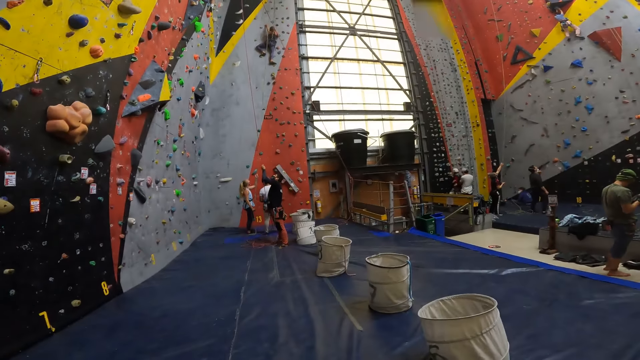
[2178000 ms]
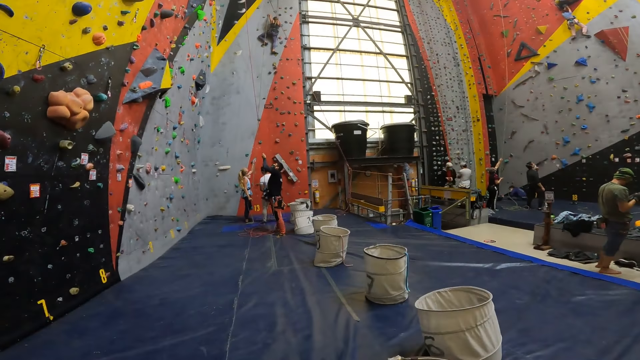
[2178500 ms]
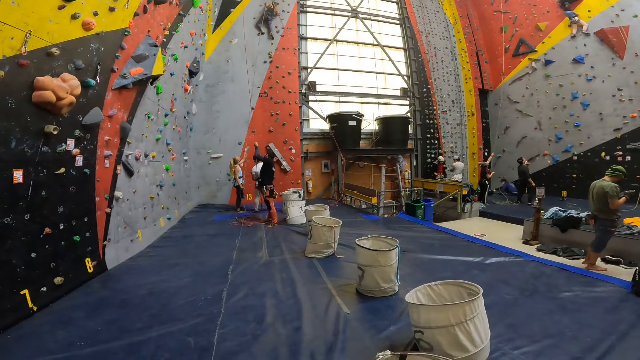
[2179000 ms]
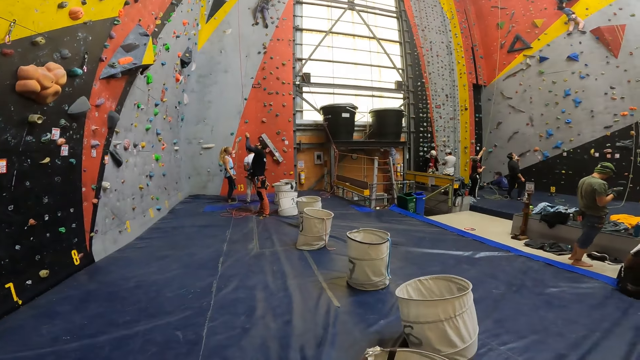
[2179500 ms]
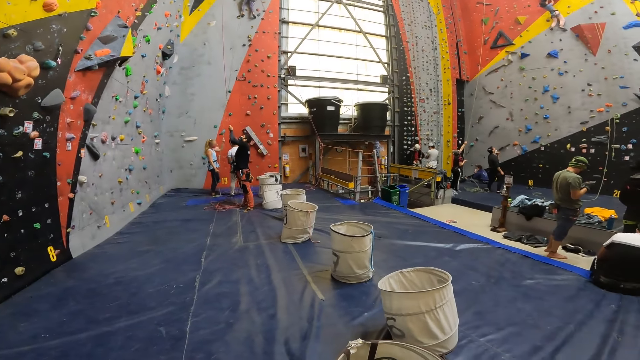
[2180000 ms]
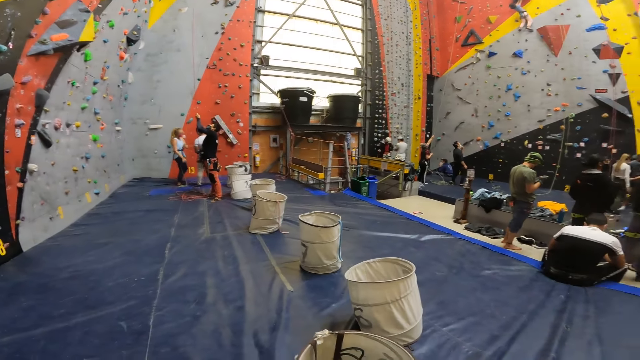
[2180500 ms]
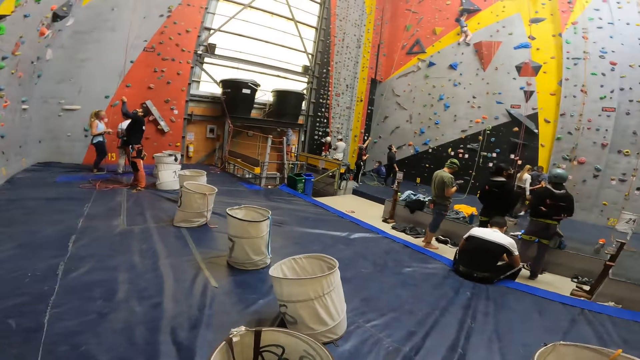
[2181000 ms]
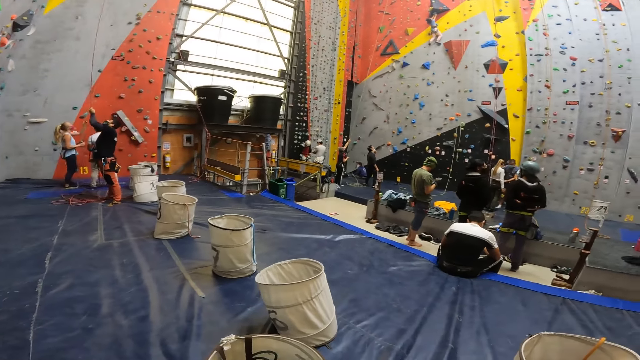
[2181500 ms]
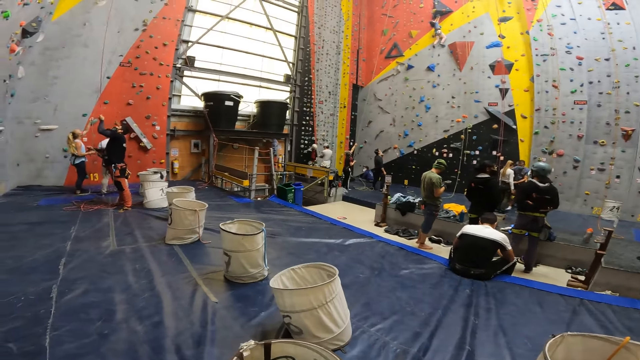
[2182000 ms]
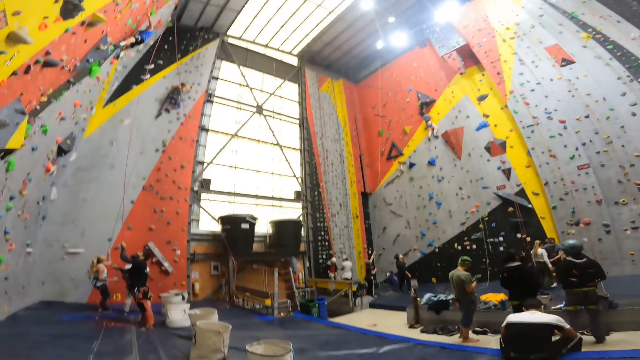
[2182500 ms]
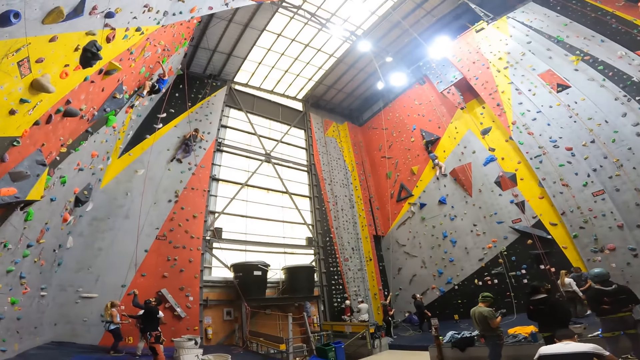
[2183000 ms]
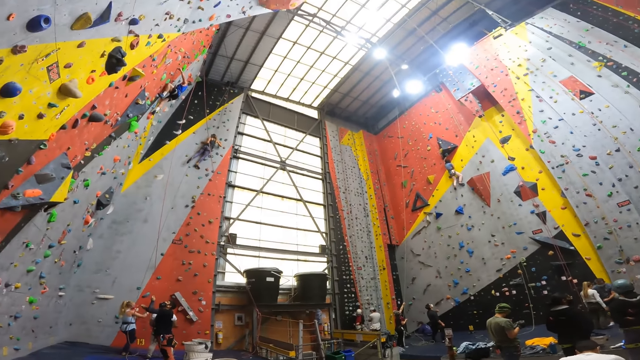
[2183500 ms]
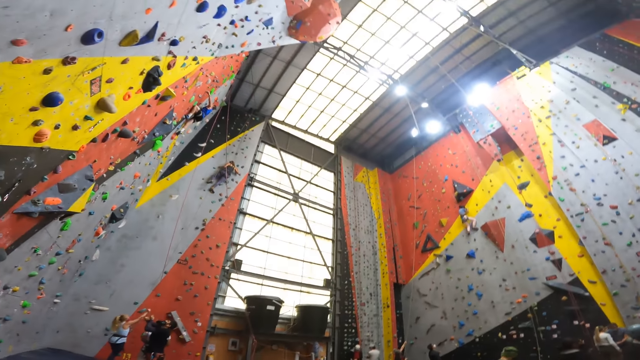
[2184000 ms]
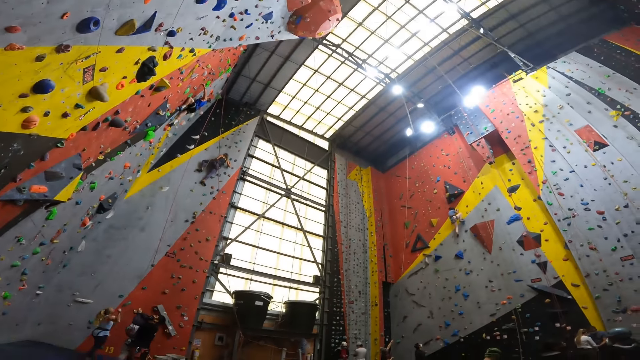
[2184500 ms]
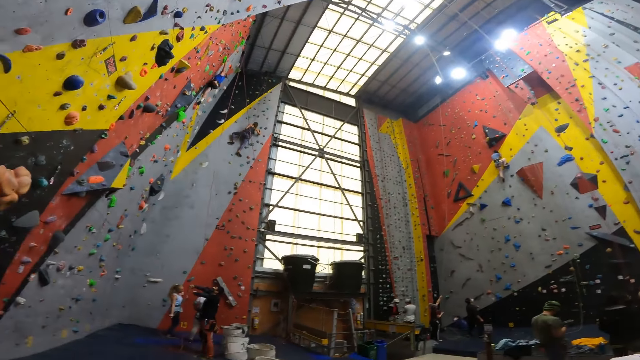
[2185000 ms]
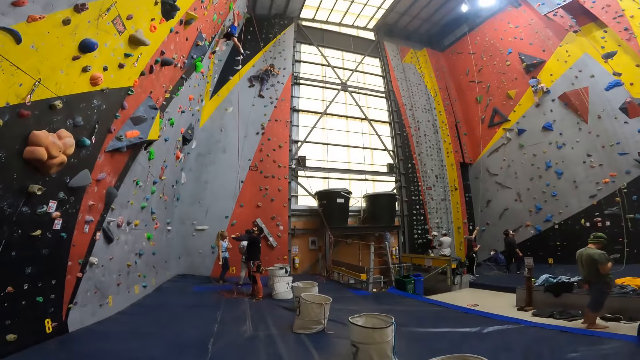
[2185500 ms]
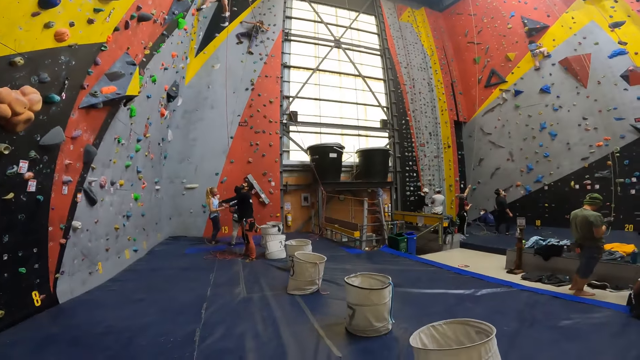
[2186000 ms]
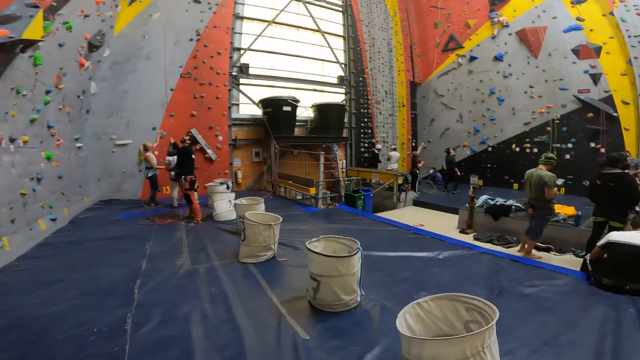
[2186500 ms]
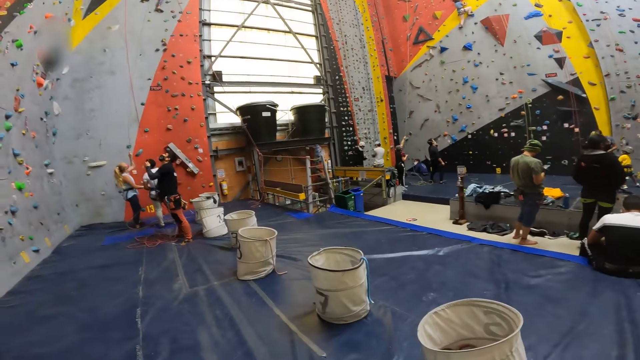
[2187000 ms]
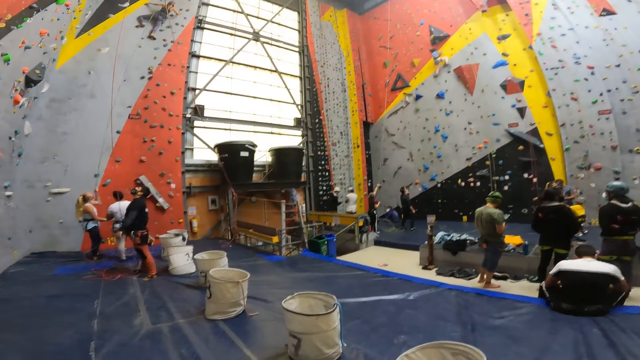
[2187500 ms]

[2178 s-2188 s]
The camera wearer looks around the wall climbing site. They look up the climbing wall.

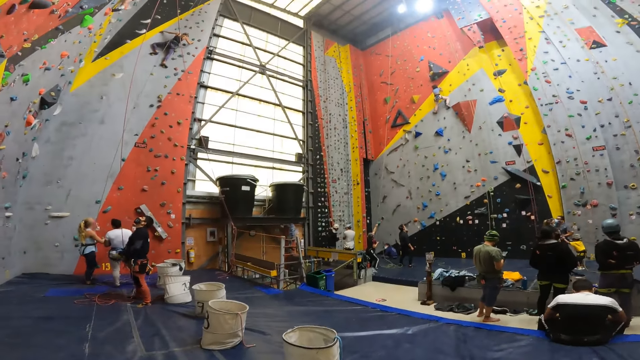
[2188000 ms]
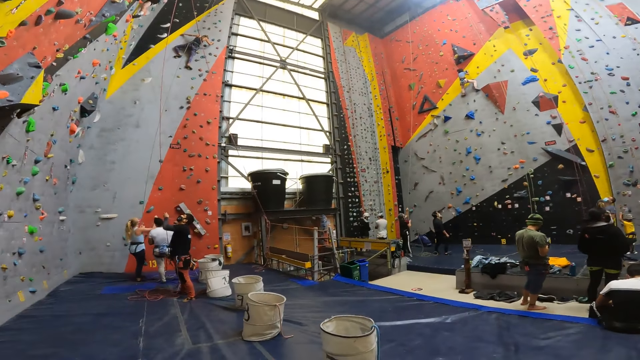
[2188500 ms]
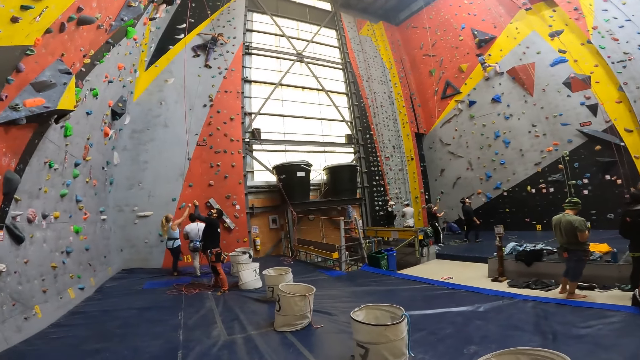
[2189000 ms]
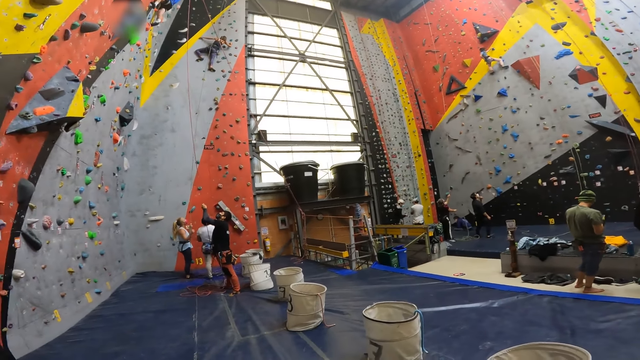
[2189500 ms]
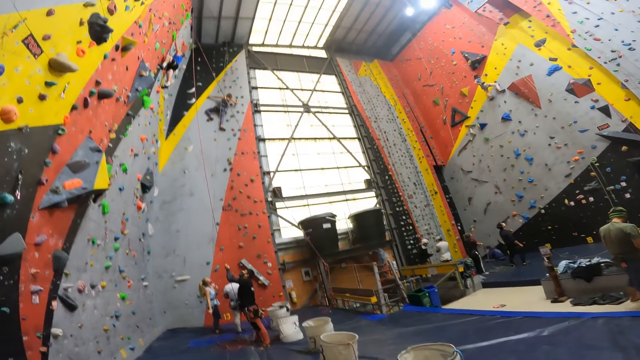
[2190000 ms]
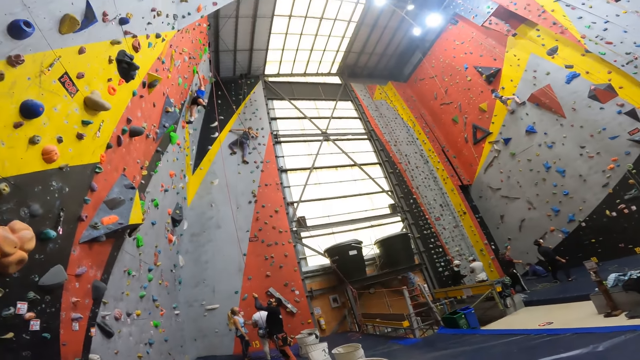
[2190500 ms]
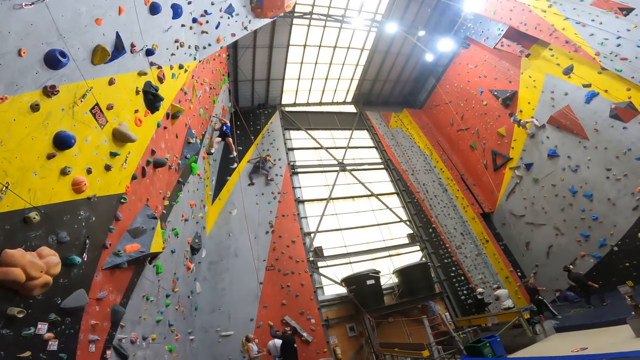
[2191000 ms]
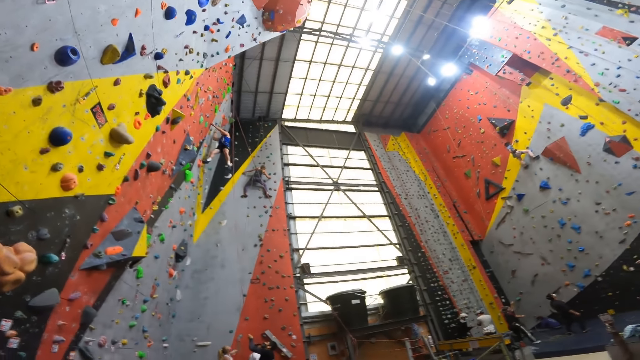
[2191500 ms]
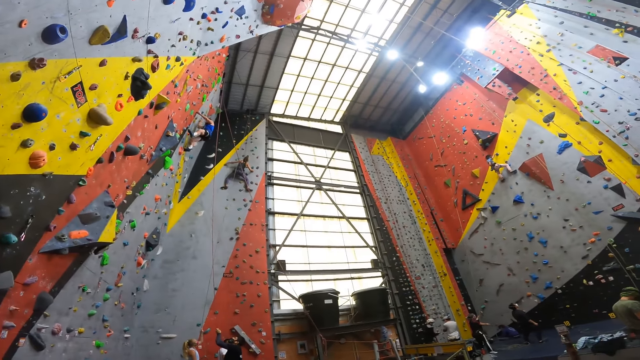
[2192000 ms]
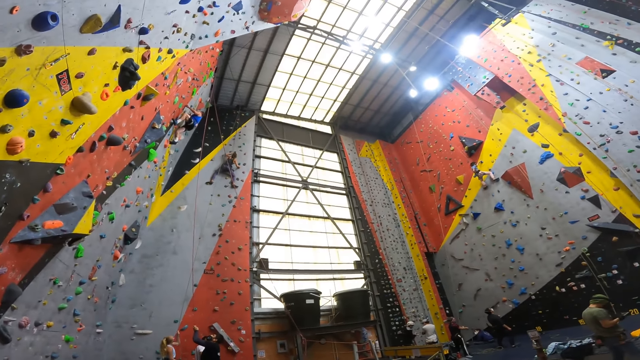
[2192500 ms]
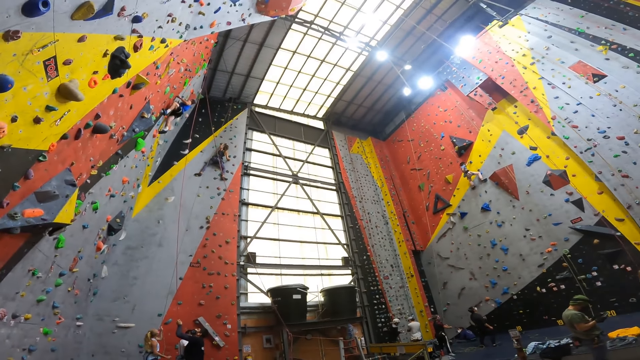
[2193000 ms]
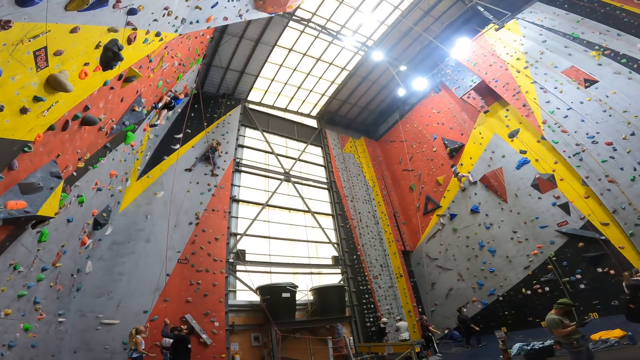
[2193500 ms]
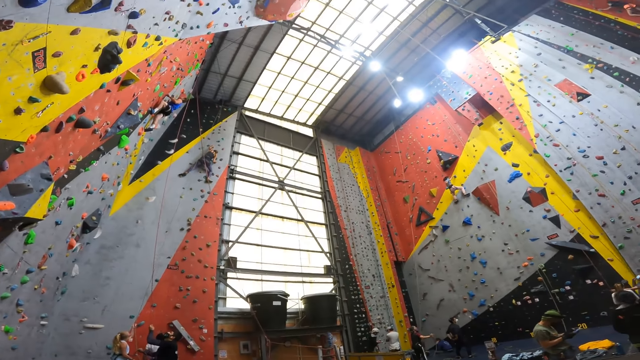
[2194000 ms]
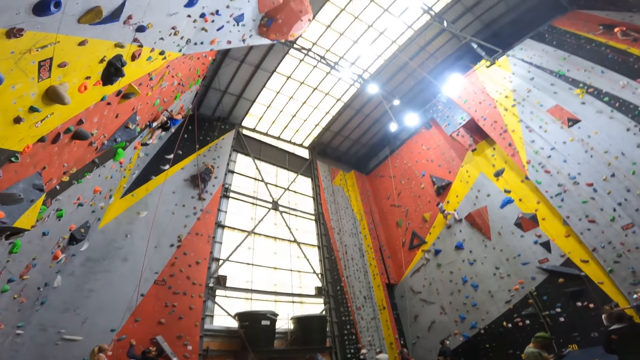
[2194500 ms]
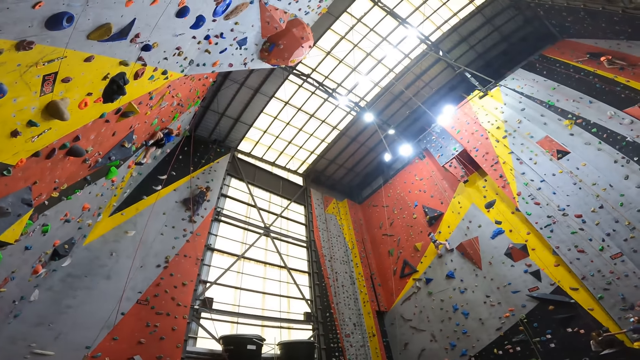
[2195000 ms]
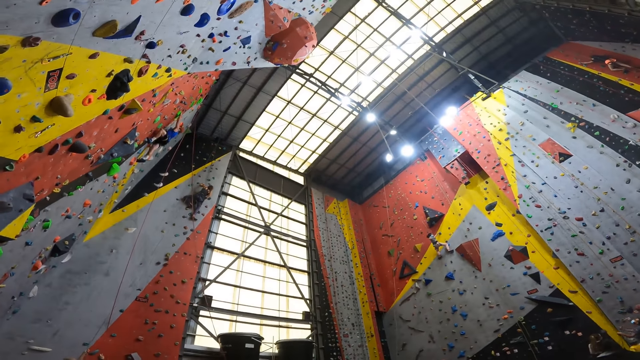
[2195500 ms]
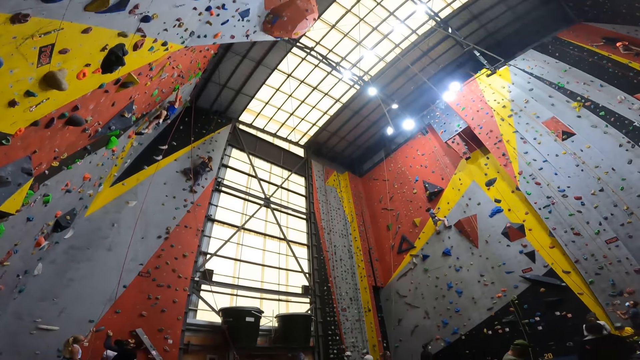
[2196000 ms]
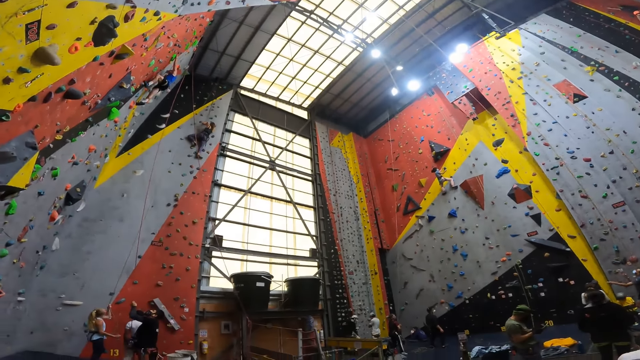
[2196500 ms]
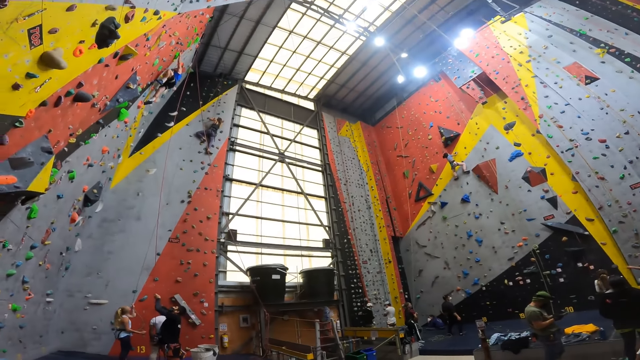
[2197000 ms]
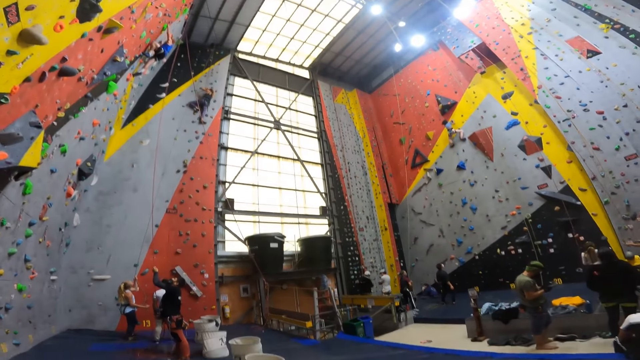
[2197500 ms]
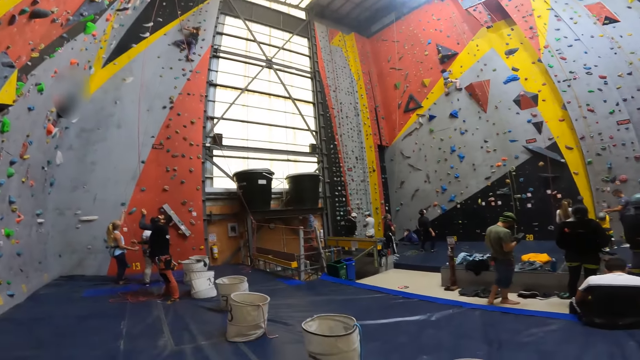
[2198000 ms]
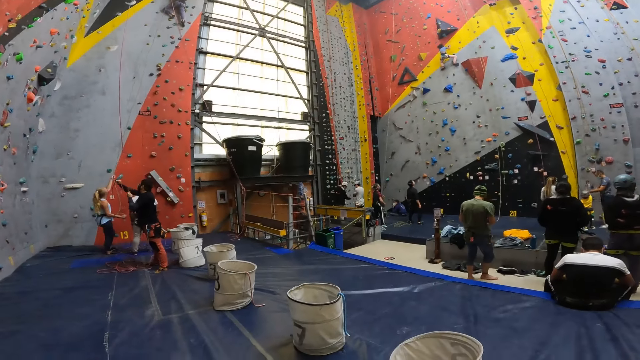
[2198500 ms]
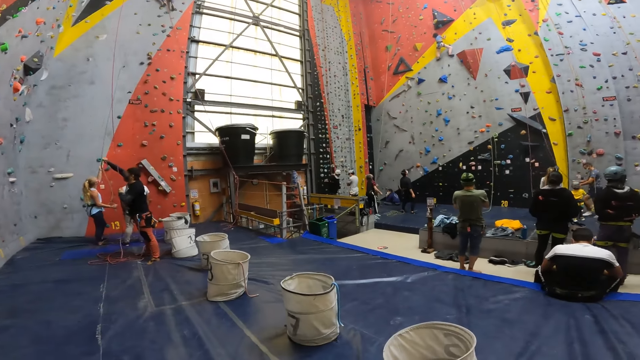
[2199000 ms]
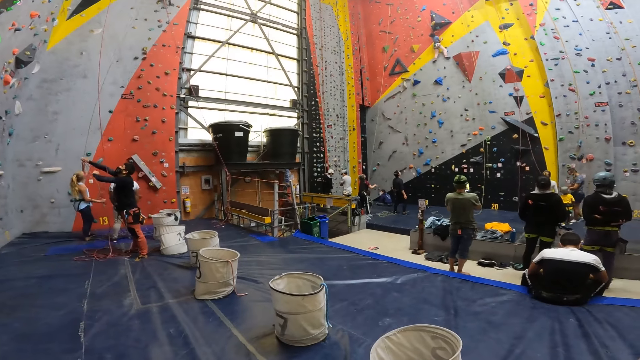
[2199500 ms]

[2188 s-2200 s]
The camera wearer looks around the wall climbing site. They look up the climbing wall.
